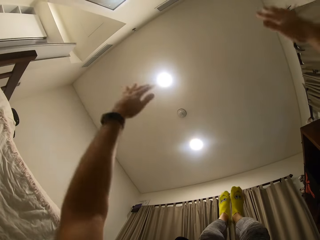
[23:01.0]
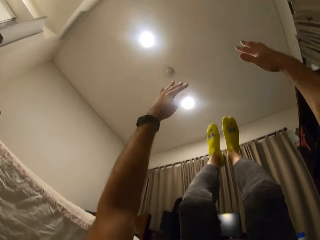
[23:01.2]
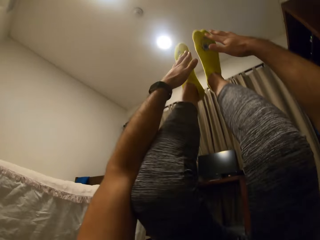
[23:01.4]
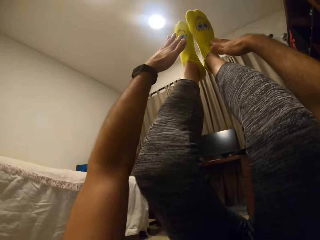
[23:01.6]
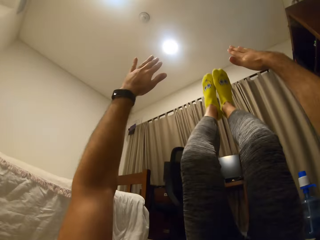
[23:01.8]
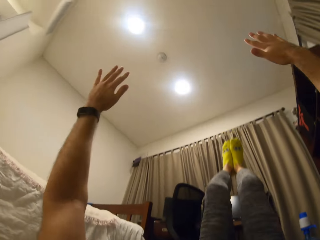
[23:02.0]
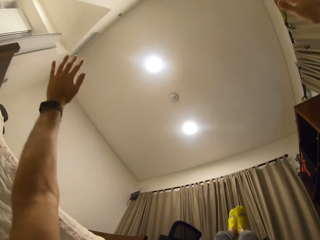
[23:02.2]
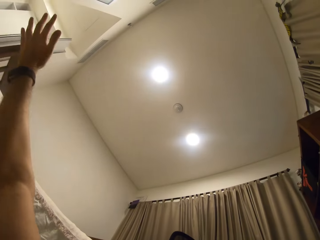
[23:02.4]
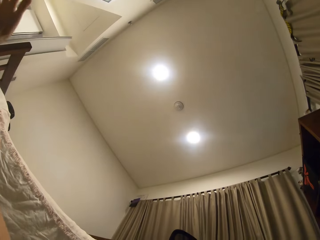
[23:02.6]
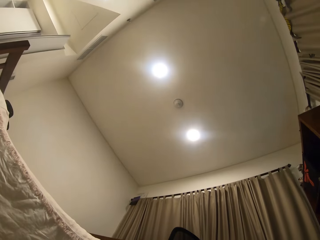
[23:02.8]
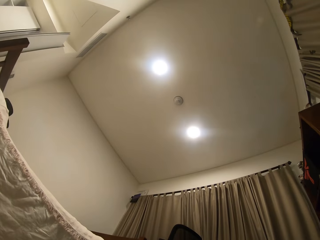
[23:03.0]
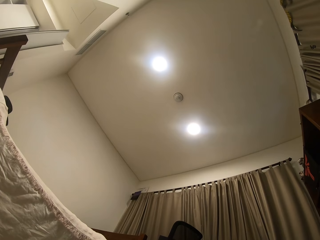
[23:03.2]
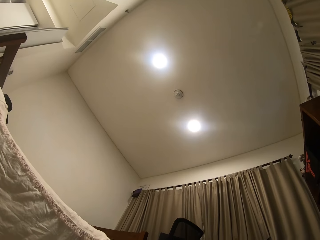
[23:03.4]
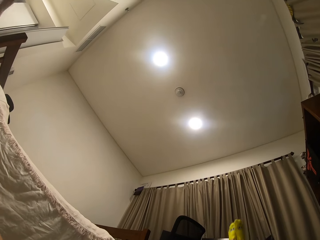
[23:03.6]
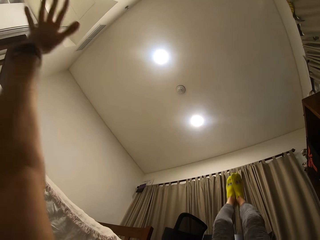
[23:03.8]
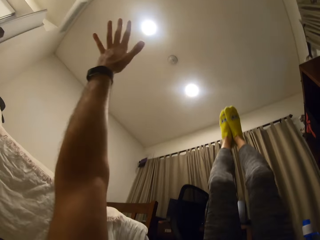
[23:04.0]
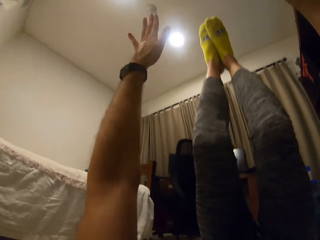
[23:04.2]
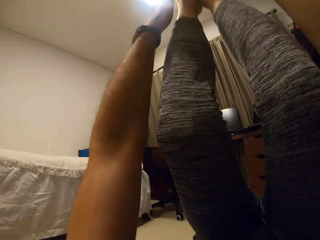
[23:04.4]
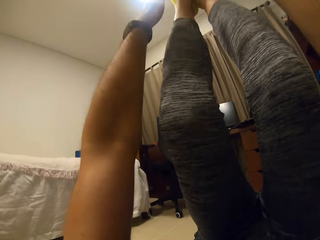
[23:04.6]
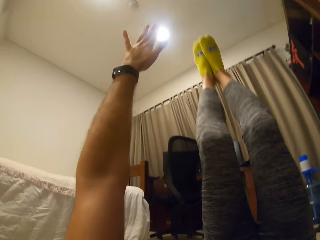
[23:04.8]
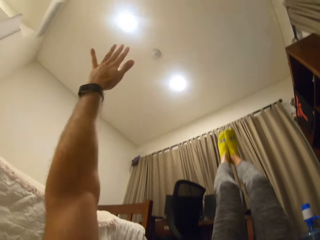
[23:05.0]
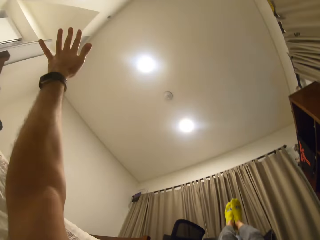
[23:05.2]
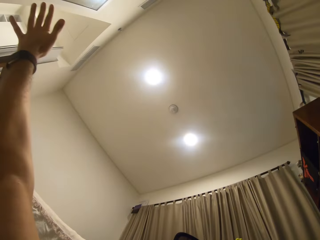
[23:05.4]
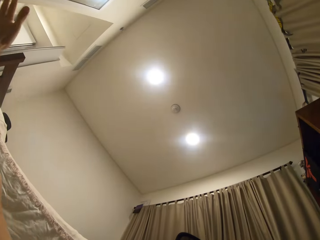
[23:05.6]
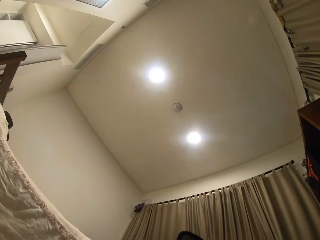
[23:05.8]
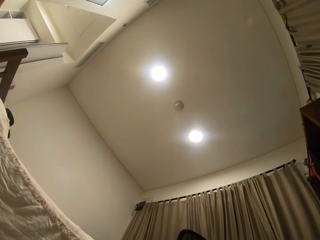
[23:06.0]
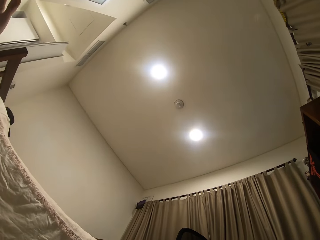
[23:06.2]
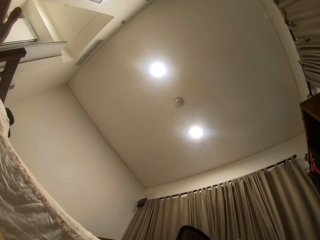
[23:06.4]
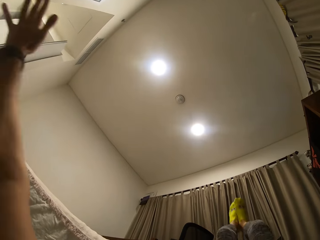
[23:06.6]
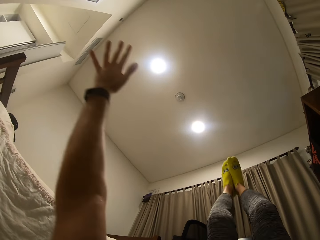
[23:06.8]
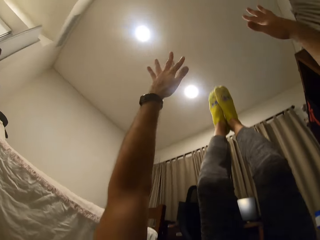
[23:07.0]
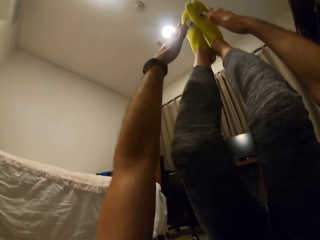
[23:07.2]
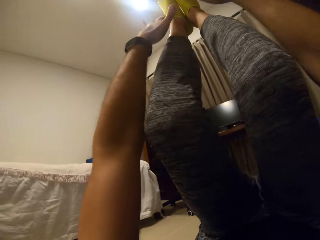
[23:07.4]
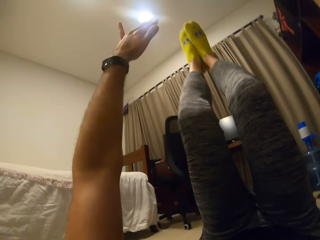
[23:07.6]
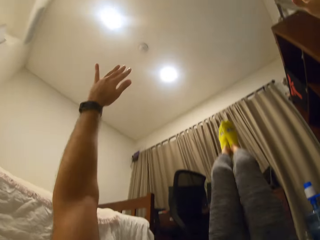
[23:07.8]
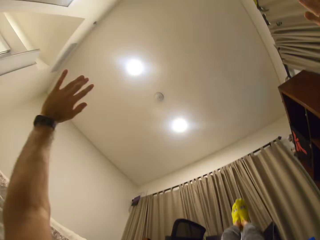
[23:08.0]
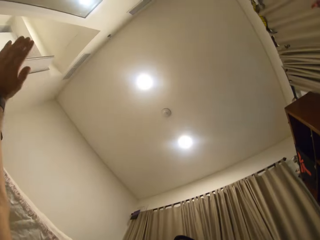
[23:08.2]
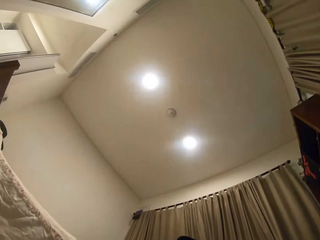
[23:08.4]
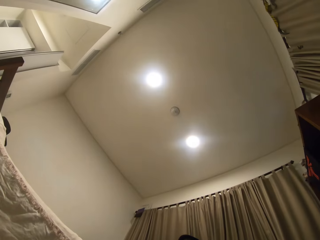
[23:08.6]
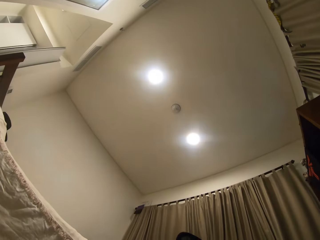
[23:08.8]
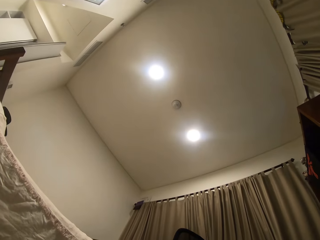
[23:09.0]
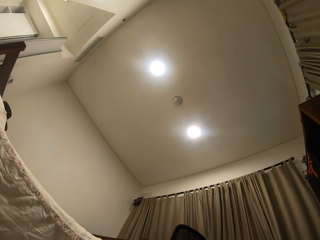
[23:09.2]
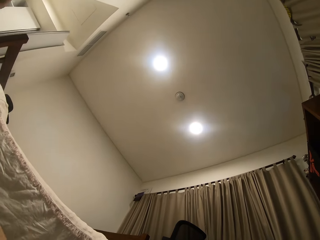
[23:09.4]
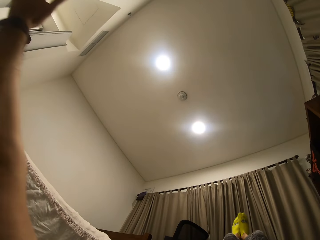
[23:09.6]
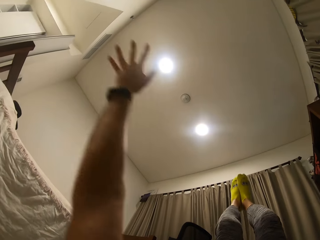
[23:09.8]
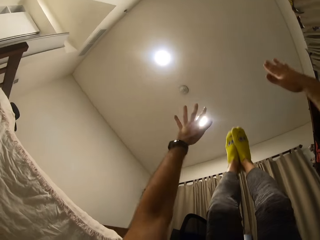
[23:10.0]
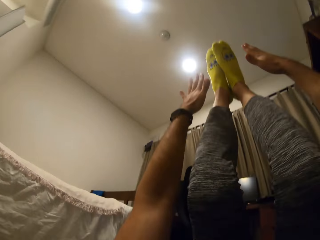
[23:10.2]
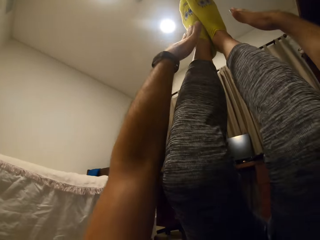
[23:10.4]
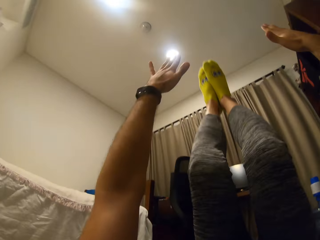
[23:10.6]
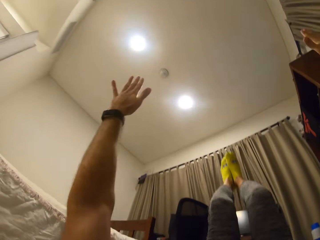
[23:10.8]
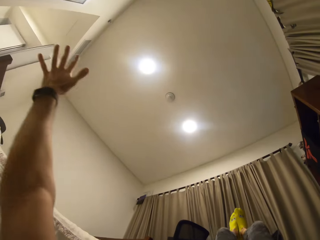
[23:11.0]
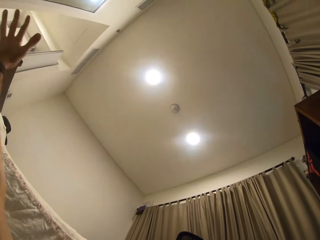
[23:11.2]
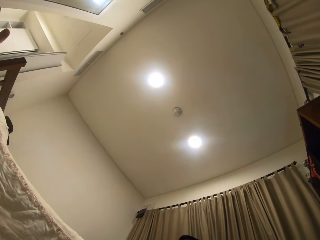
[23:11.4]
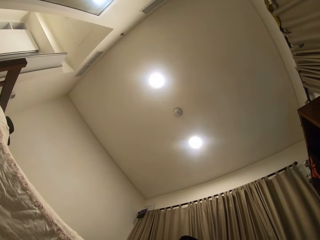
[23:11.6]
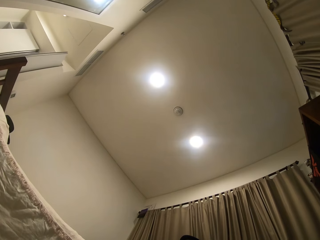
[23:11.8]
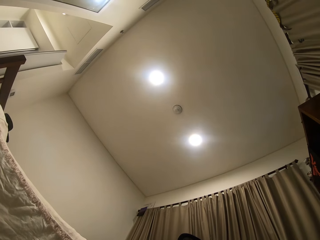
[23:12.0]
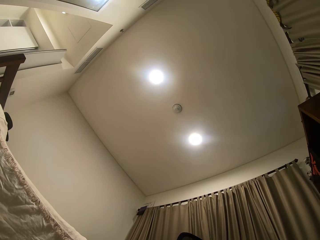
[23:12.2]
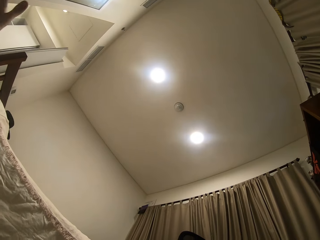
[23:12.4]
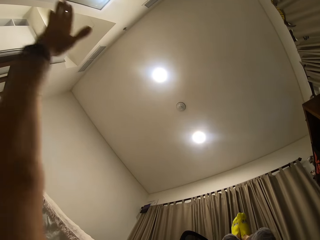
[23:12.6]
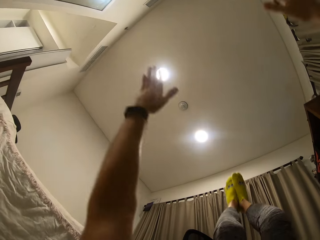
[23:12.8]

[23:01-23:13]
The camera wearer looks at the ceiling. He exercises his body. He looks at the ceiling. He exercises his body. He looks at the ceiling. He exercises his body. He looks at the ceiling. He exercises his body. He looks at the ceiling.

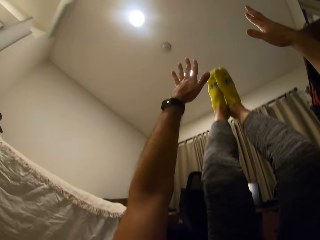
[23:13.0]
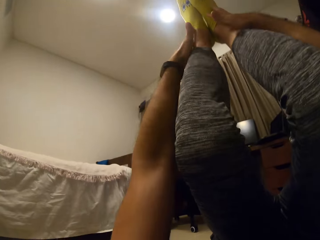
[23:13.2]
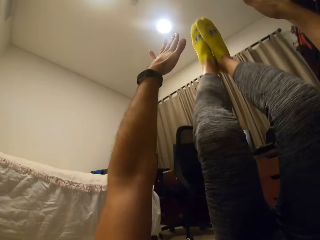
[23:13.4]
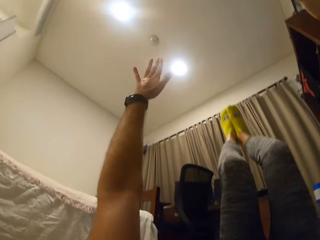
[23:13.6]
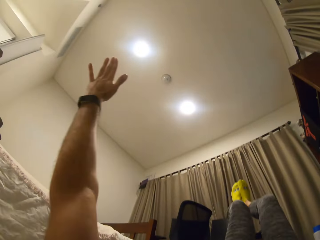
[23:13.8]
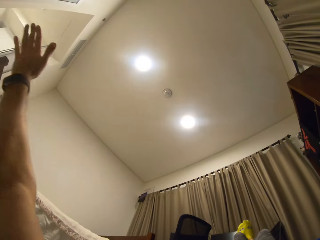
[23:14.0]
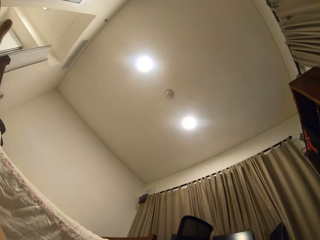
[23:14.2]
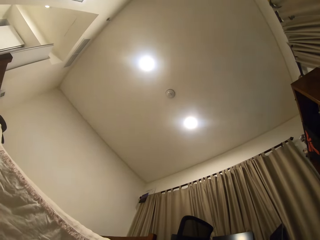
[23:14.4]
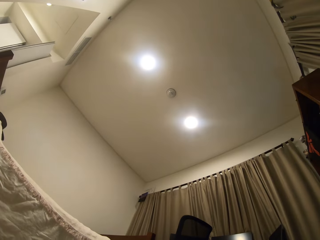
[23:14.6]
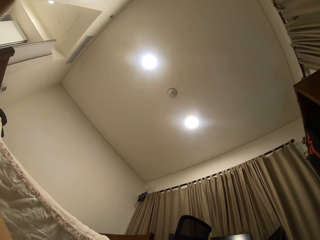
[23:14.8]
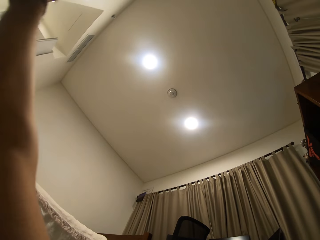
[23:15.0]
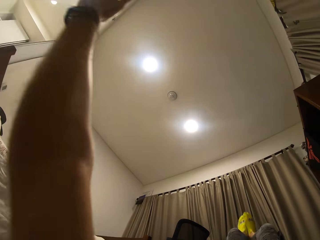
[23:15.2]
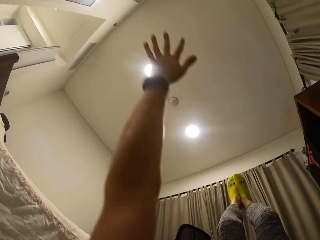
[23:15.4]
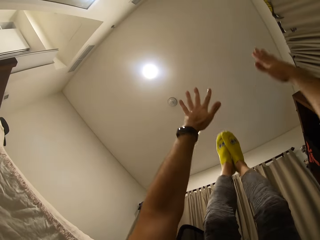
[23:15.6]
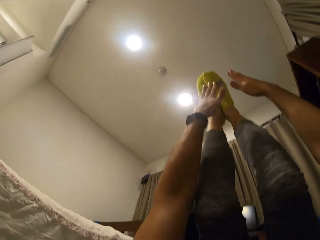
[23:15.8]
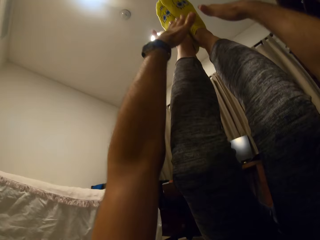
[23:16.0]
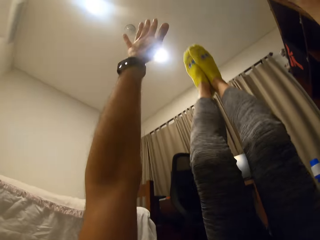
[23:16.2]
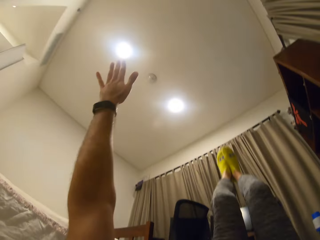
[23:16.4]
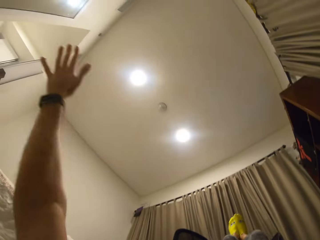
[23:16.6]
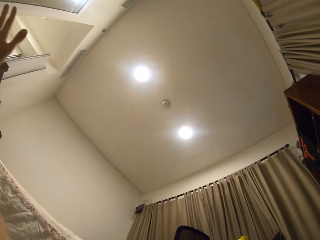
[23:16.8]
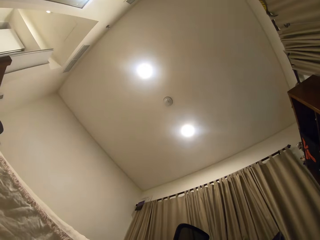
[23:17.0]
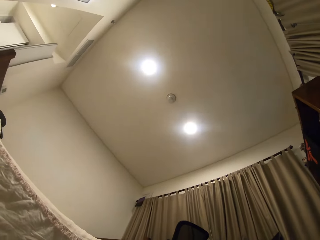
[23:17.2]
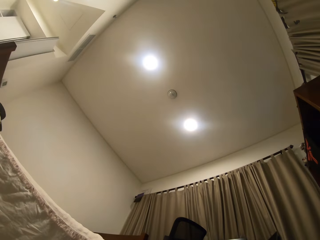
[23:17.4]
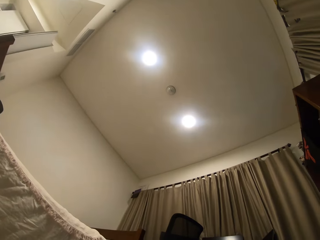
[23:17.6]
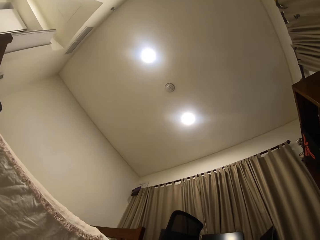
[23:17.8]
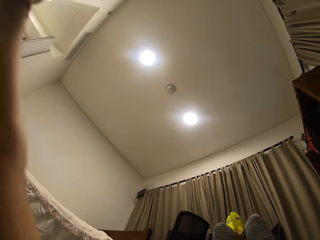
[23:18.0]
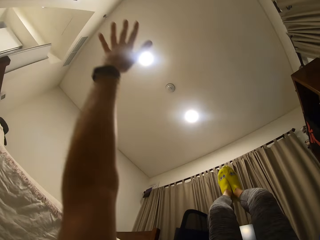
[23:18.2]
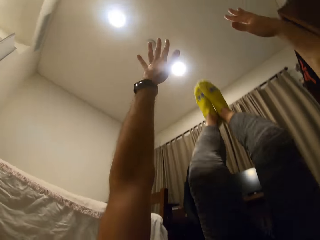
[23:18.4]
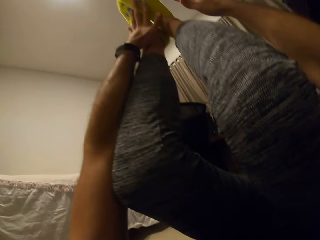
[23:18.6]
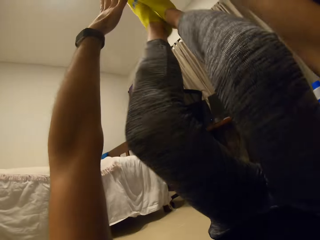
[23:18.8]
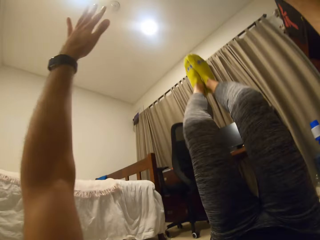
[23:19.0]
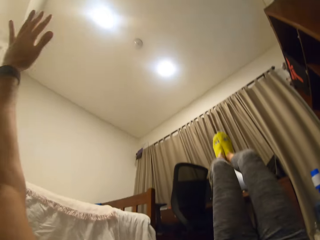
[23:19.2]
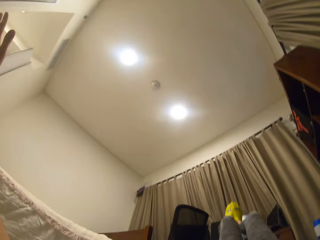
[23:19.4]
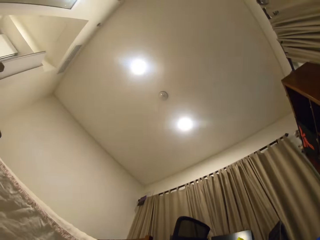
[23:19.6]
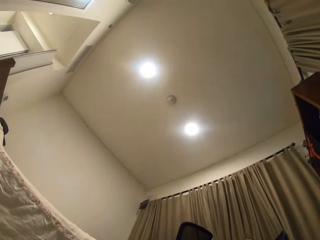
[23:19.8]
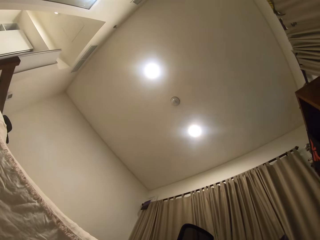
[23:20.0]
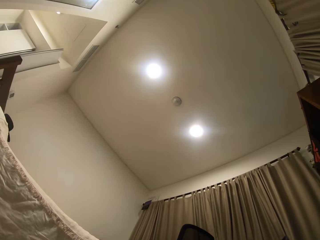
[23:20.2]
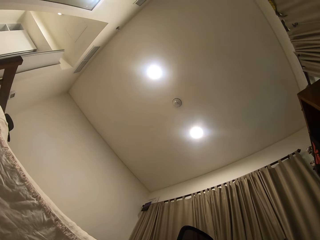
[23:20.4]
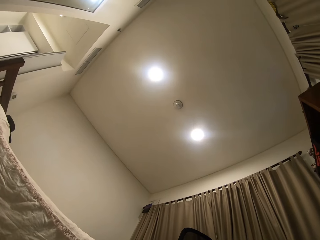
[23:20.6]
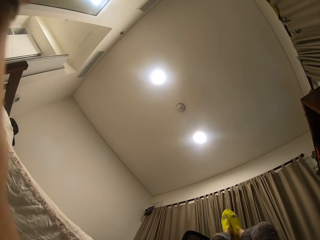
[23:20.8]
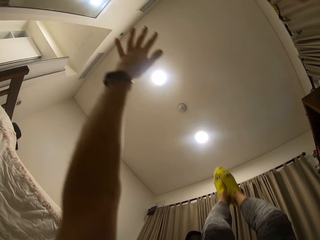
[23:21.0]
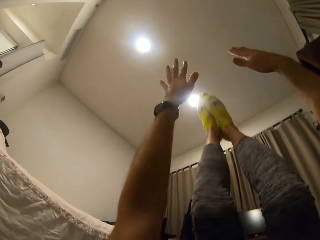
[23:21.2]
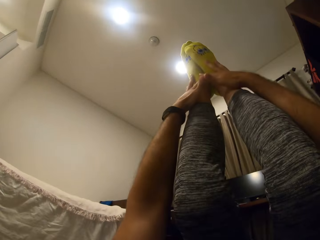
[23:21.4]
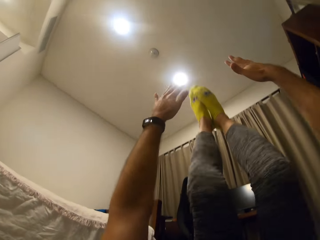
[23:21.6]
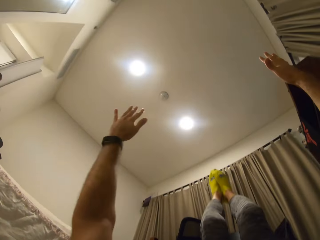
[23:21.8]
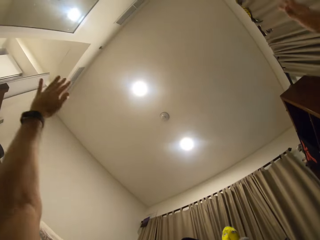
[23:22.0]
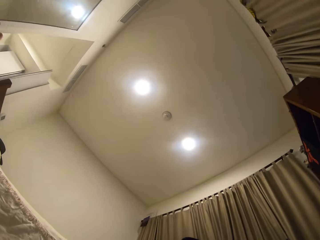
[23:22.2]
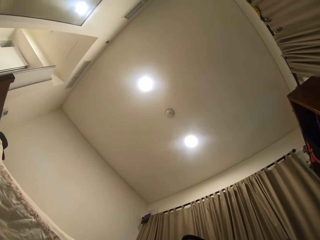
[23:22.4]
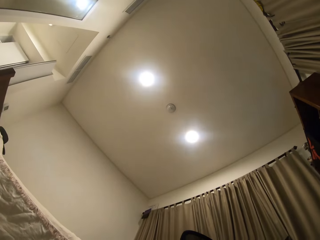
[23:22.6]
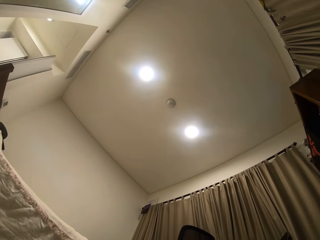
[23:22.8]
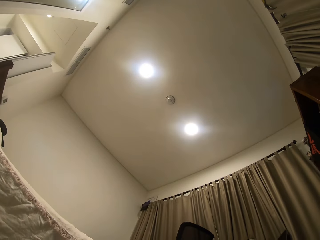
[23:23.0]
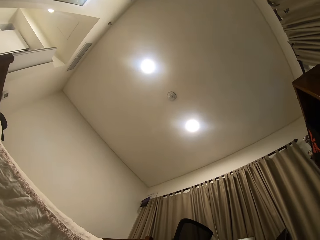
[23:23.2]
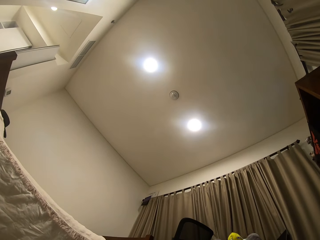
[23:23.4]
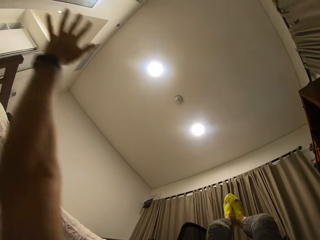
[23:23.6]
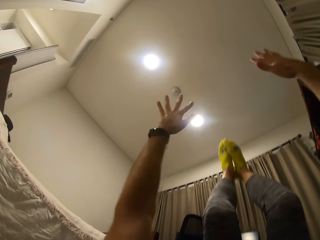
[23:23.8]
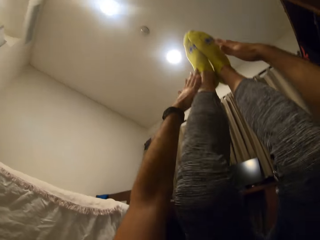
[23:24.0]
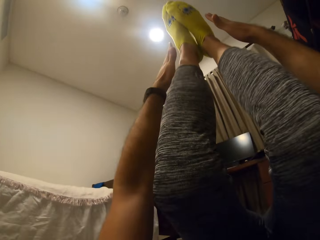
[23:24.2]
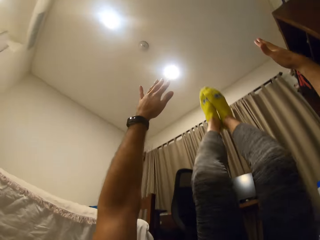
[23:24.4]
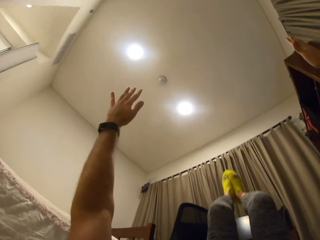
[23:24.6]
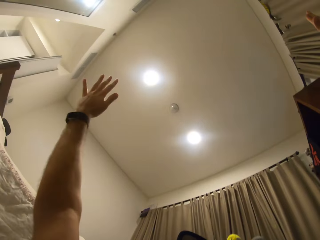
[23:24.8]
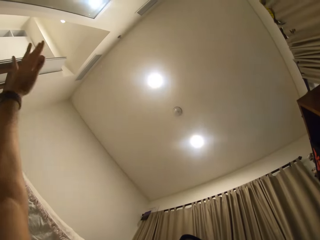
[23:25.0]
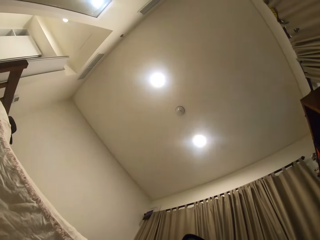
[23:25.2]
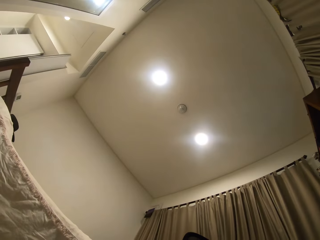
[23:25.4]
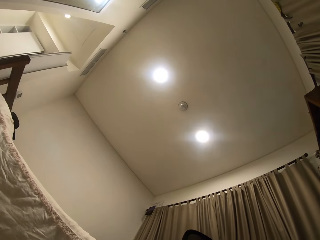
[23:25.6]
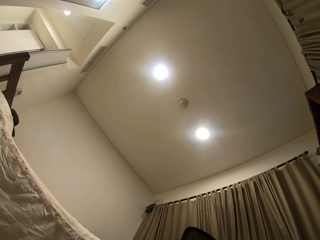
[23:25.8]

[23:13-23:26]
The camera wearer exercises his body. He looks at the ceiling. He exercises his body. He looks at the ceiling. He exercises his body. He looks at the ceiling. He exercises his body. He looks at the ceiling. He exercises his body. He looks at the ceiling.
